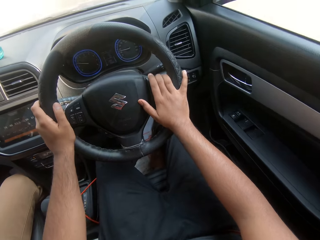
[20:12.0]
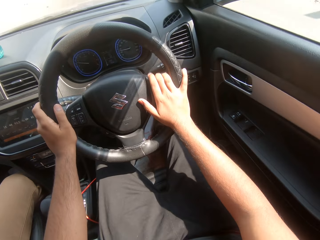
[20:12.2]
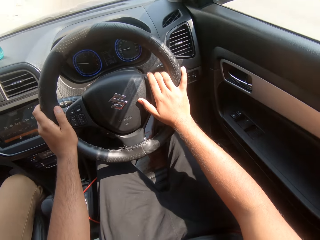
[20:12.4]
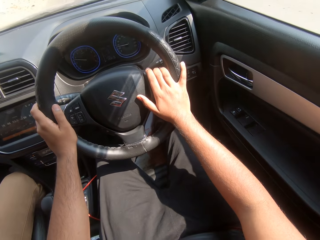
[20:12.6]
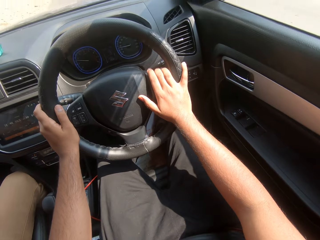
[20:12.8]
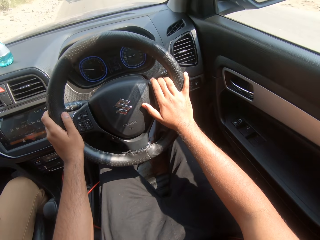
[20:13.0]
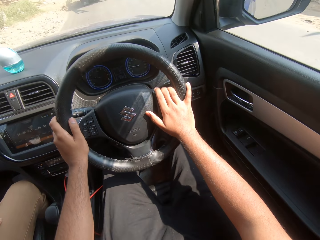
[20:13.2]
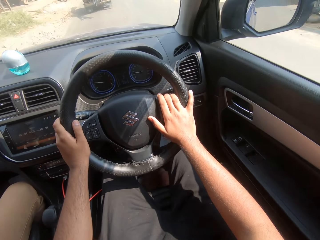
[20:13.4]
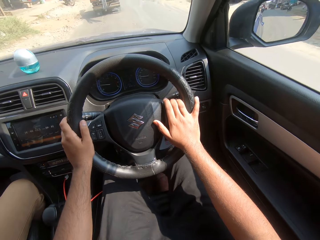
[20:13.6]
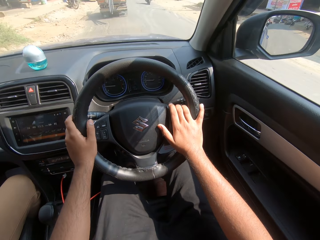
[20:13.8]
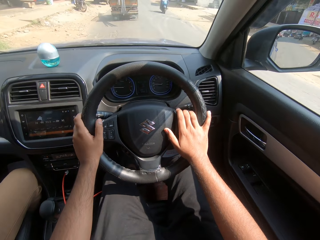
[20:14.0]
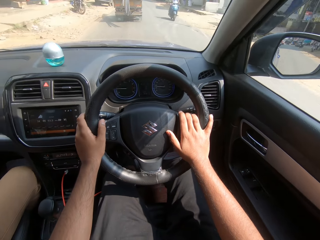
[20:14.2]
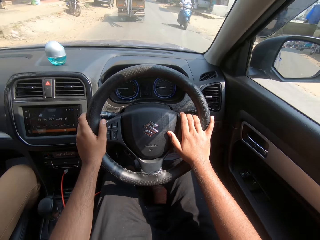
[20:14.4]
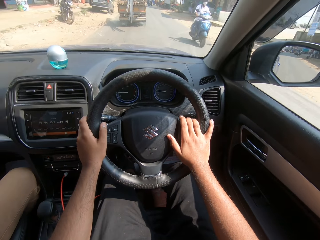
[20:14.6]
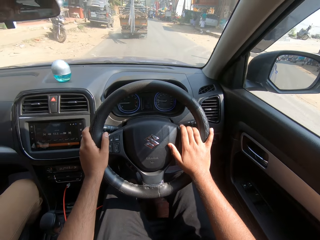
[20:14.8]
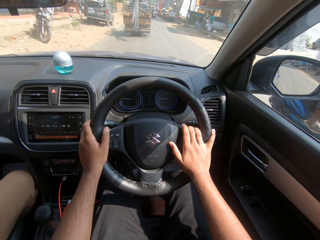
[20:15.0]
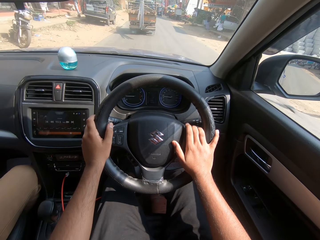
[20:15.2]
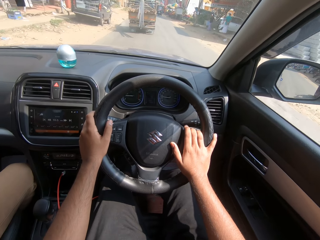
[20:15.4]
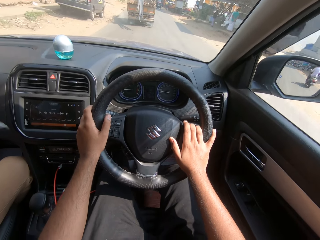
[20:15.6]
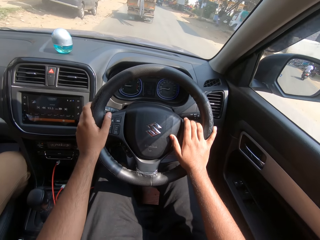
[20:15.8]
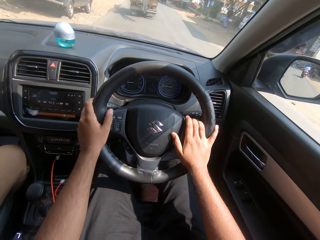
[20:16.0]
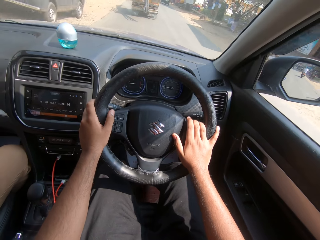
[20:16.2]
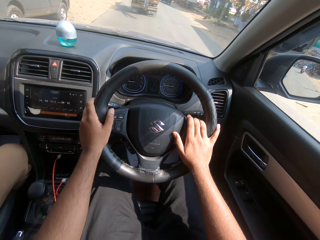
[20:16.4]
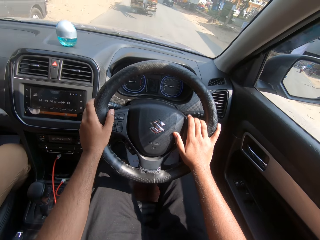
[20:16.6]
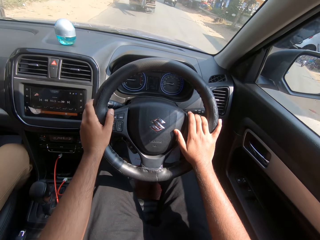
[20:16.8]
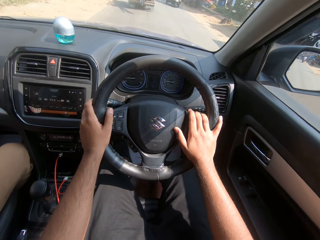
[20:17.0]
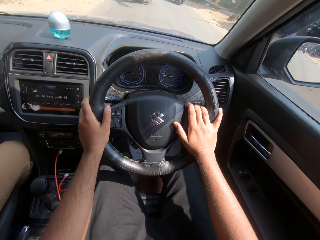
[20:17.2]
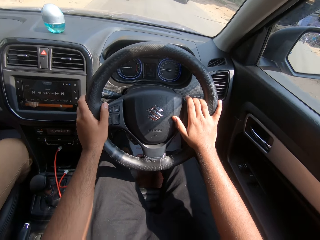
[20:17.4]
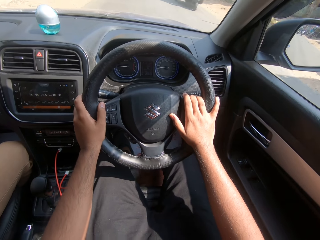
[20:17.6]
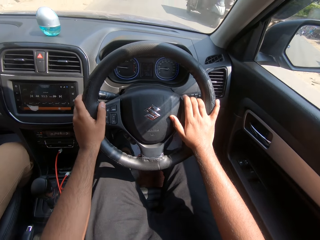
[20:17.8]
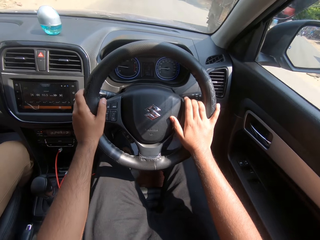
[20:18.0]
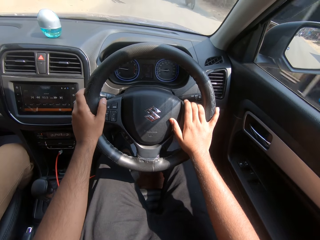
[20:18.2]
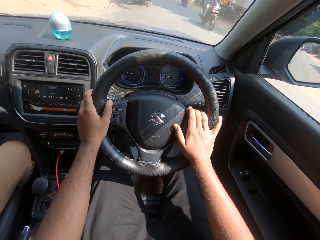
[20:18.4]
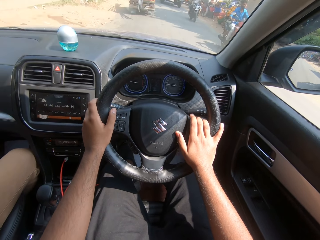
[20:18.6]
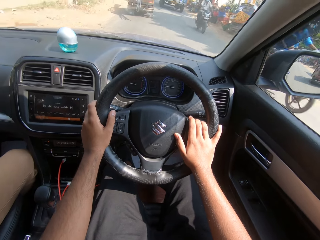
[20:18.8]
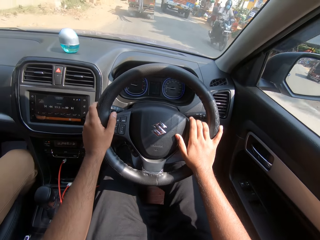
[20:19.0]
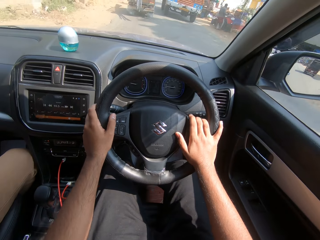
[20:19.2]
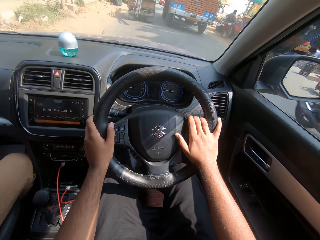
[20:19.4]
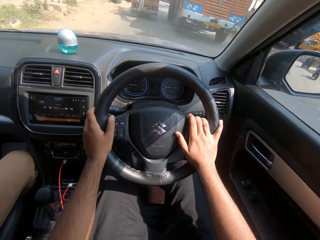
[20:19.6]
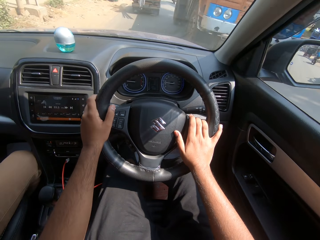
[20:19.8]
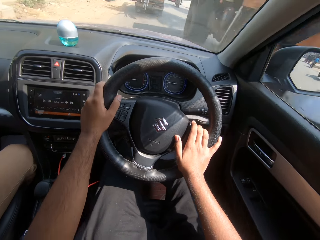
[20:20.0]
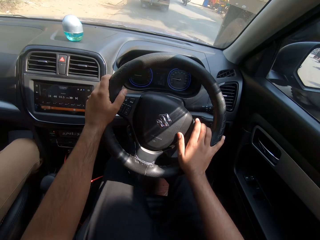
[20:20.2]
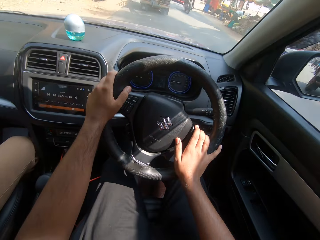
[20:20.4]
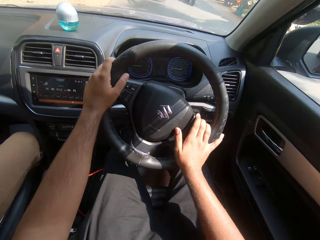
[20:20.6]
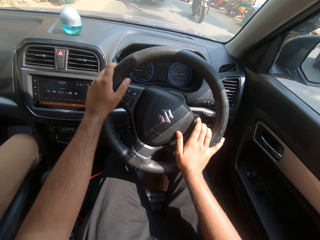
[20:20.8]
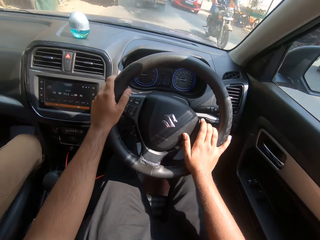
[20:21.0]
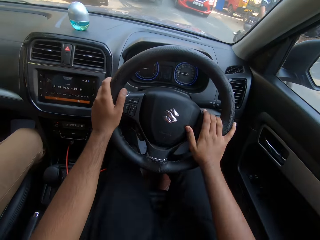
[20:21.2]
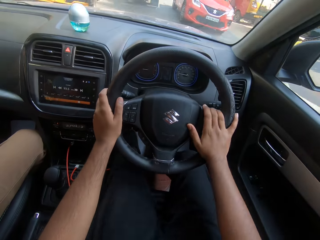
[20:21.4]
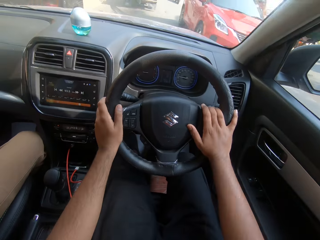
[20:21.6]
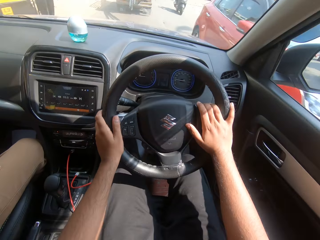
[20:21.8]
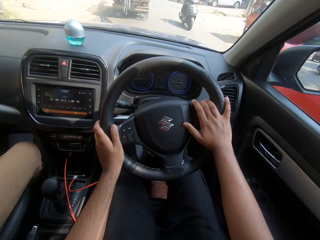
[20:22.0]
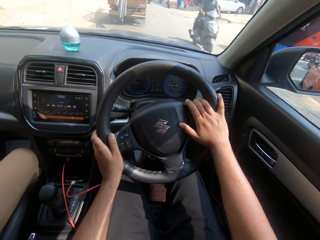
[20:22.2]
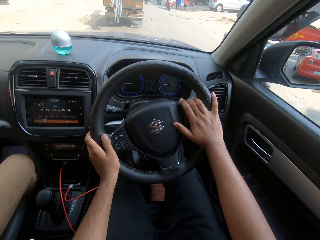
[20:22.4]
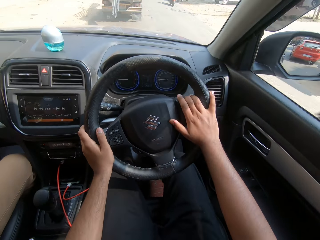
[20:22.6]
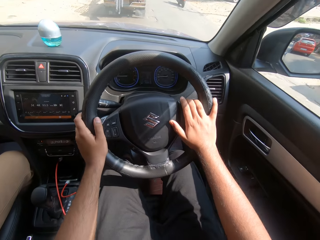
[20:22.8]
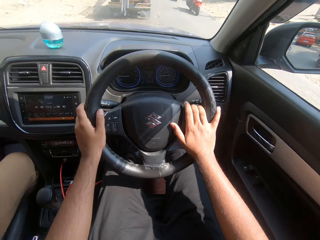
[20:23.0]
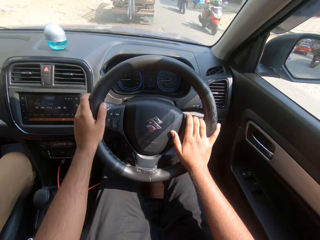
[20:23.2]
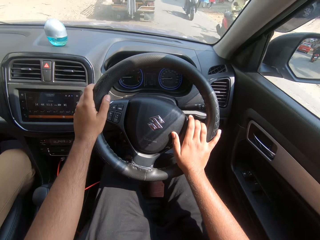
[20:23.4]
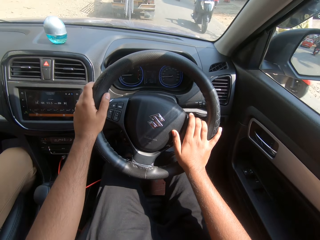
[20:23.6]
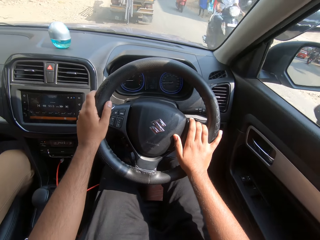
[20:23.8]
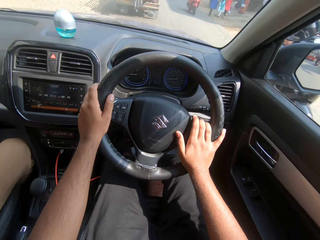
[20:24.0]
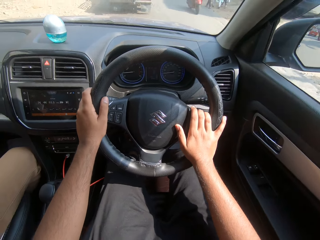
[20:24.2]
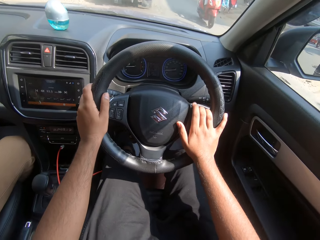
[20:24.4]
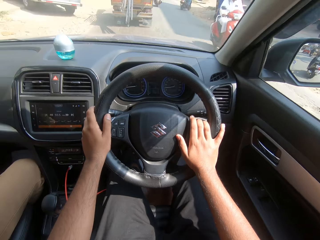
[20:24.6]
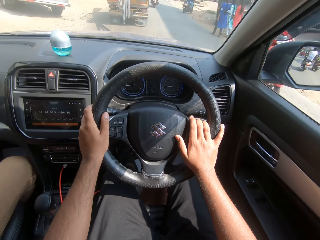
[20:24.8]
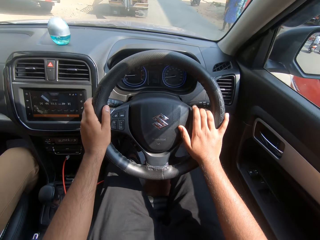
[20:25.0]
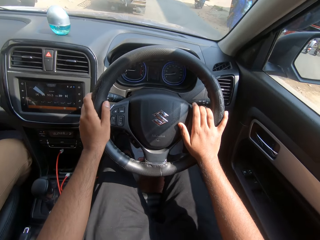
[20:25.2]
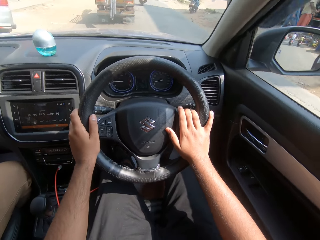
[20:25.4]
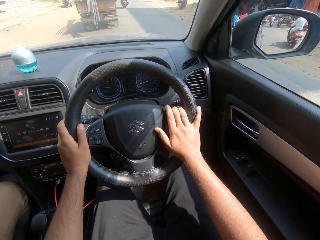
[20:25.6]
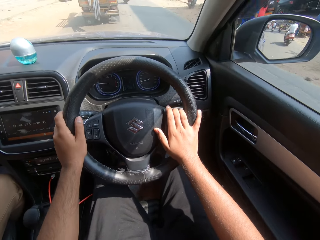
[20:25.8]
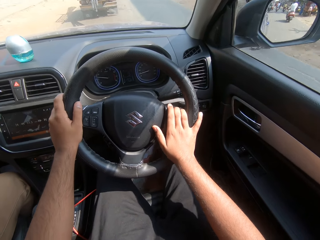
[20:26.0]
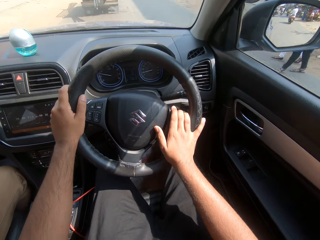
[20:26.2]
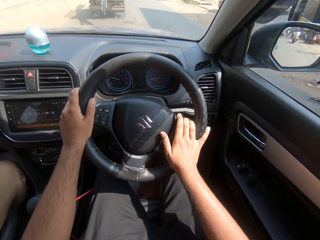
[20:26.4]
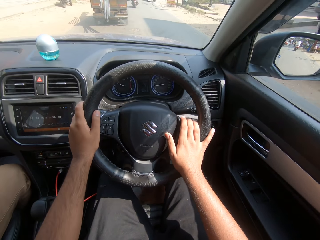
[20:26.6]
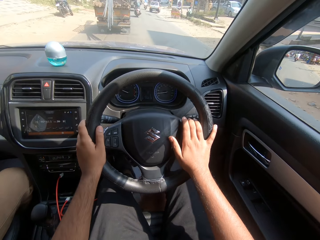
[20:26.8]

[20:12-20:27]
A motorcycle drives past the camera wearer. A tricycle drives past the camera wearer. A motorcycle drives past the camera wearer. A motorcycle drives past the camera wearer again. A truck drives past the camera wearer. A motorcycle drives past the camera wearer. A red car drives past the camera wearer. A motorcycle drives past the camera wearer repeatedly.

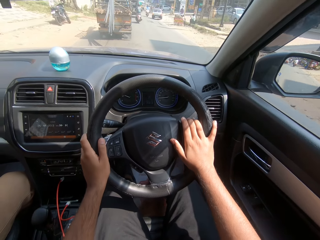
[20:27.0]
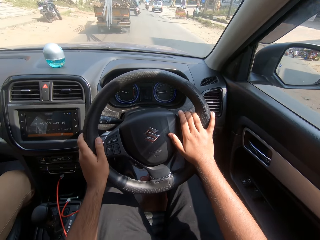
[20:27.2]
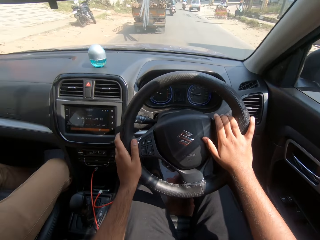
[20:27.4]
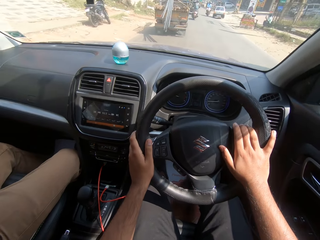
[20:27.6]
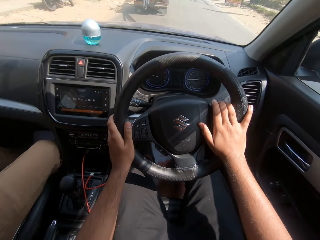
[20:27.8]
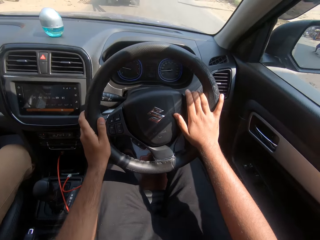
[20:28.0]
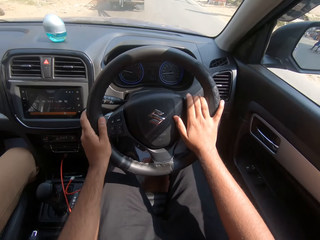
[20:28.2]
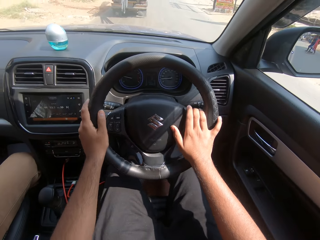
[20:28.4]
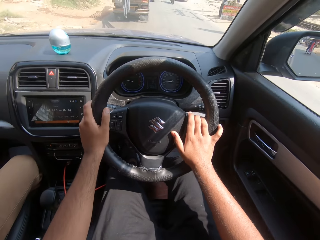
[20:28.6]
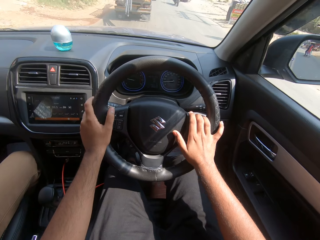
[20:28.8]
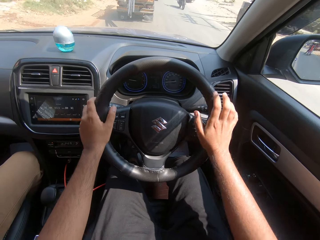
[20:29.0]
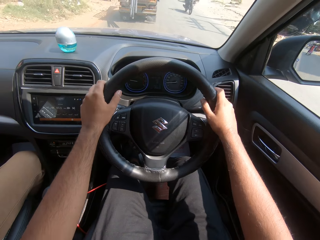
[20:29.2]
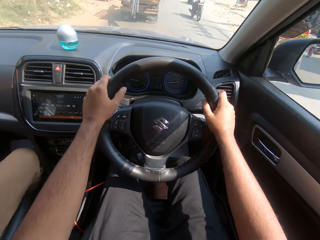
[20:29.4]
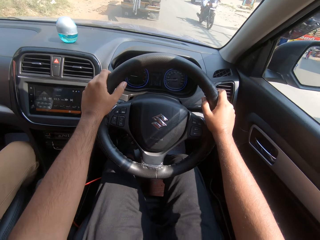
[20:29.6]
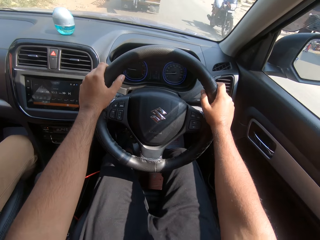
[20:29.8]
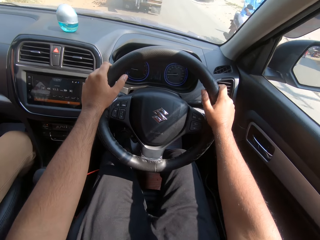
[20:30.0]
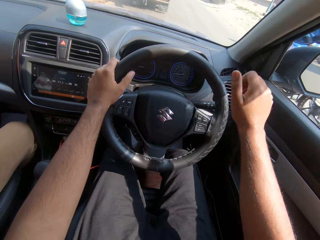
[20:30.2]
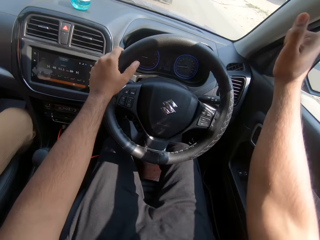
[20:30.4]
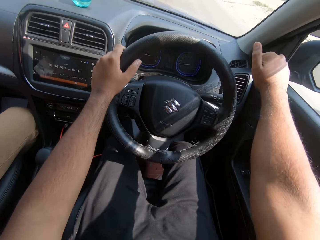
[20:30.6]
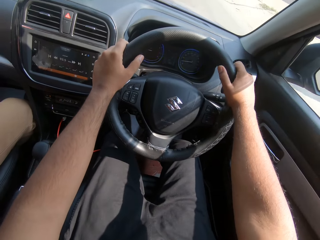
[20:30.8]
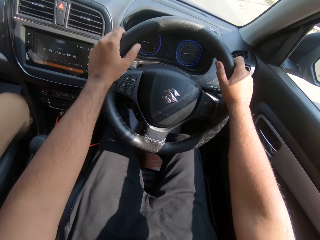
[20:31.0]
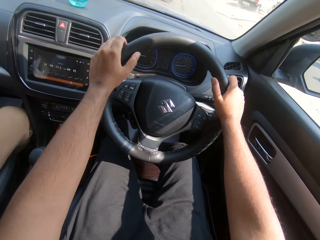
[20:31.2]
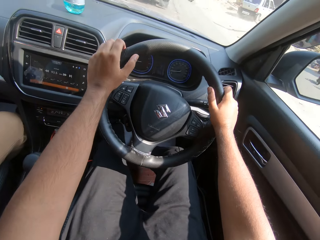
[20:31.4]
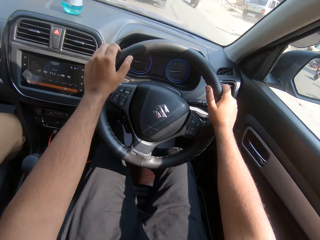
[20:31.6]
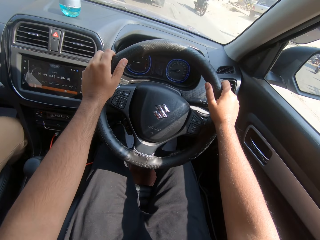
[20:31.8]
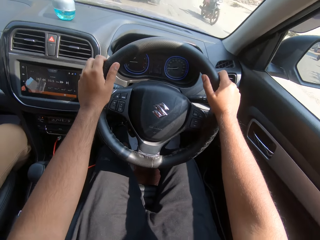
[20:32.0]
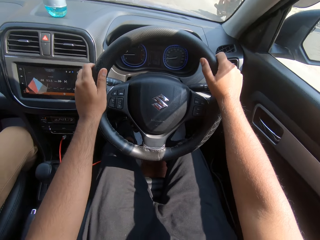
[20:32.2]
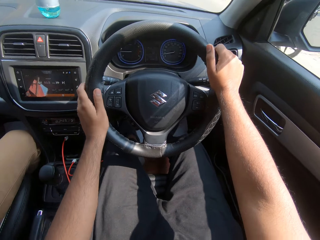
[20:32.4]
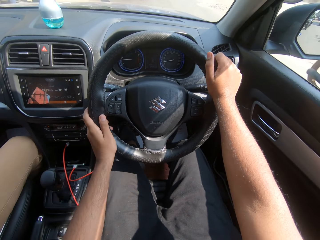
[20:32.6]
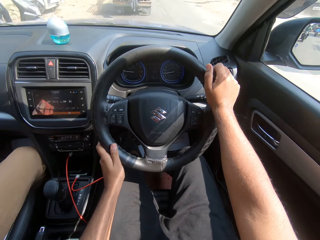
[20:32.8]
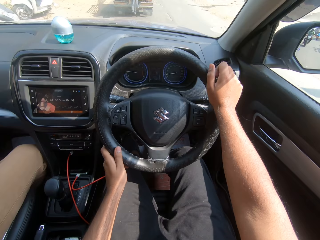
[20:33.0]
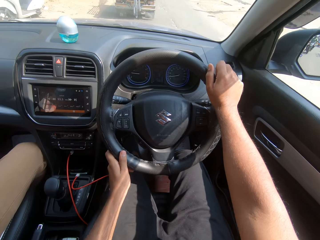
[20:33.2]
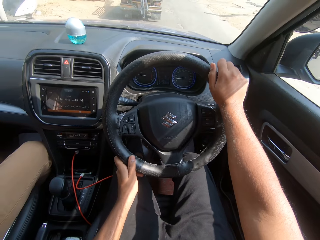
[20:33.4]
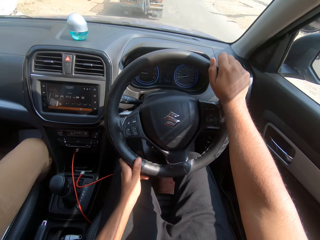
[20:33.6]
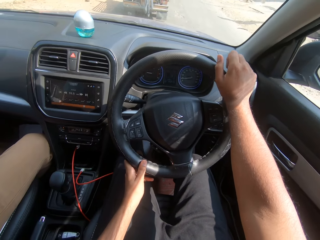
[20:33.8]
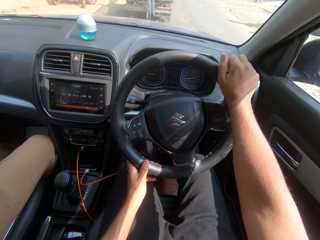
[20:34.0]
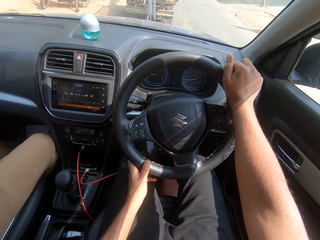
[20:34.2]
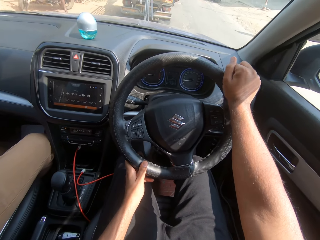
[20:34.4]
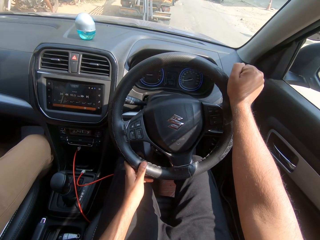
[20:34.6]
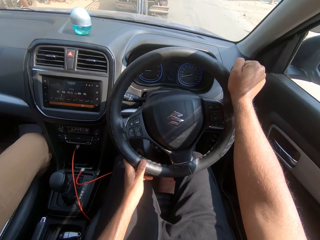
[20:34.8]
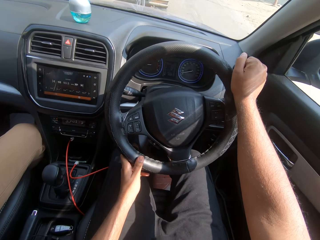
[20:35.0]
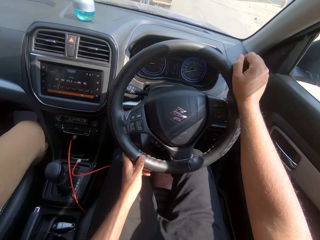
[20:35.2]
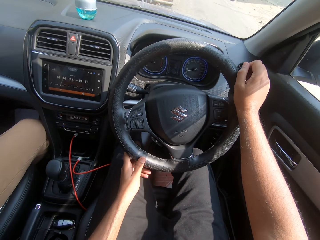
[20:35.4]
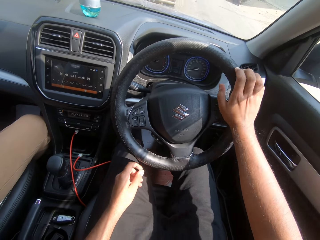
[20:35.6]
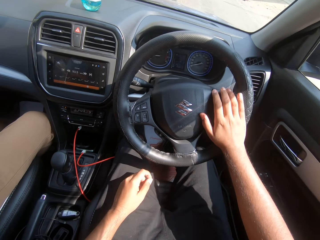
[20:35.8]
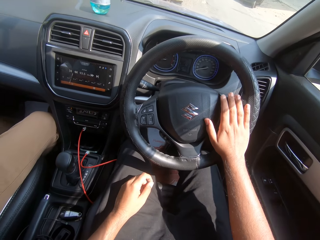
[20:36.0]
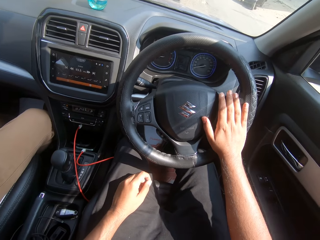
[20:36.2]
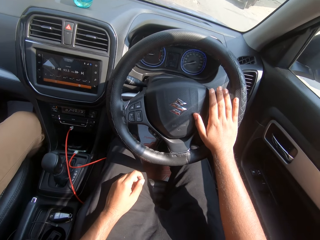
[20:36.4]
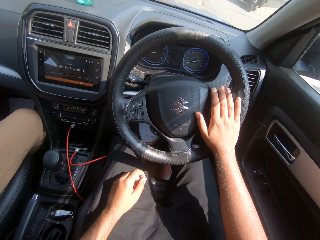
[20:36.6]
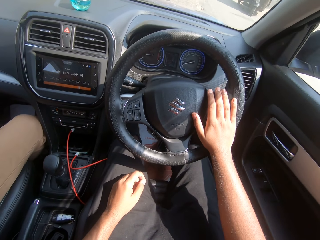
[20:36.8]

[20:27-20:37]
The camera wearer moves his hands on the steering wheel. A motorcycle drives past the camera wearer. The camera wearer removes his right hand from the steering wheel and stretches his right hand. He holds the steering wheel with his right hand. He turns the steering wheel with his hands. A motorcycle drives past the camera wearer. The camera wearer moves his left hand on the steering wheel. He turns the steering wheel with his hands. He moves his right hand on the steering wheel. He places his left hand on his lap.
